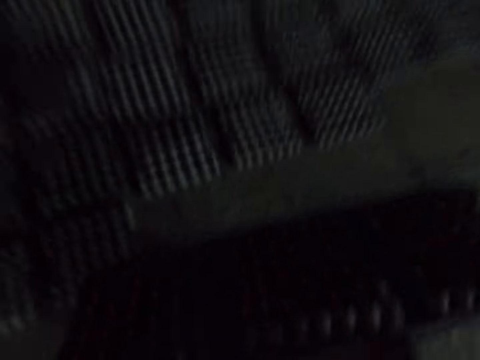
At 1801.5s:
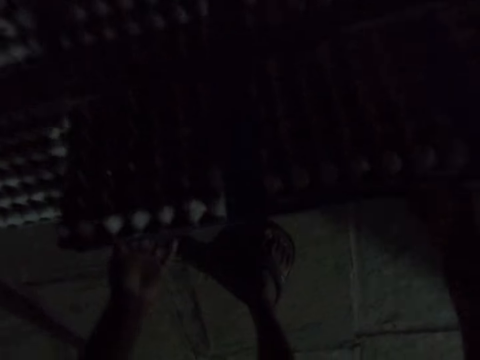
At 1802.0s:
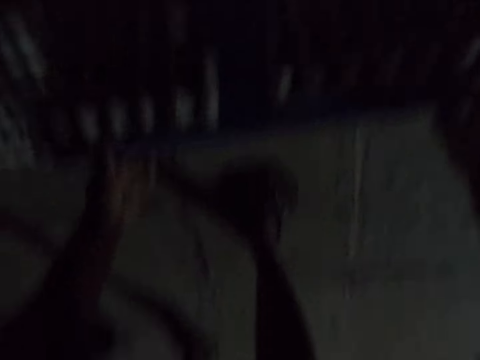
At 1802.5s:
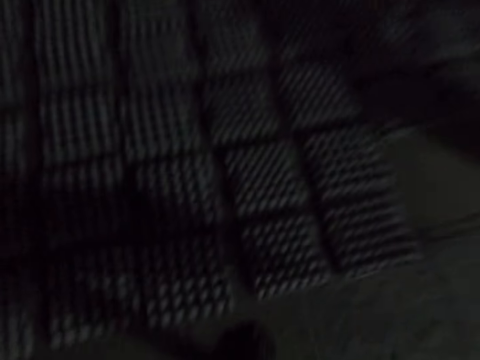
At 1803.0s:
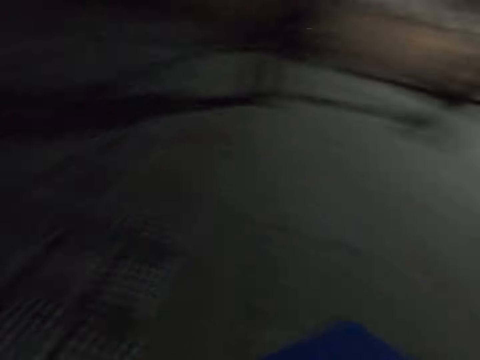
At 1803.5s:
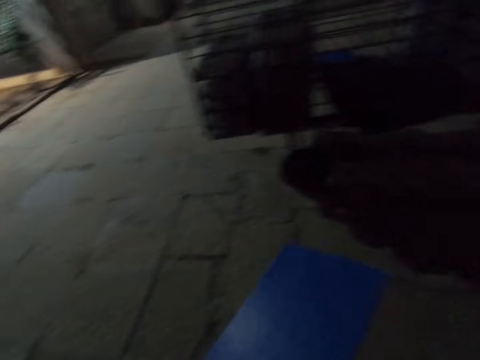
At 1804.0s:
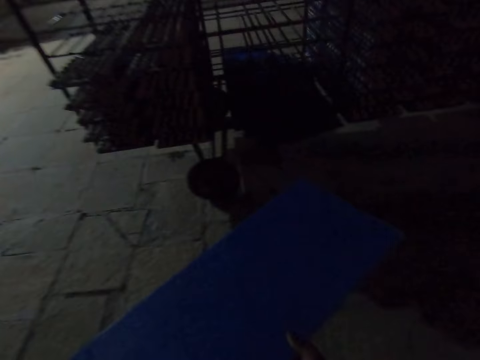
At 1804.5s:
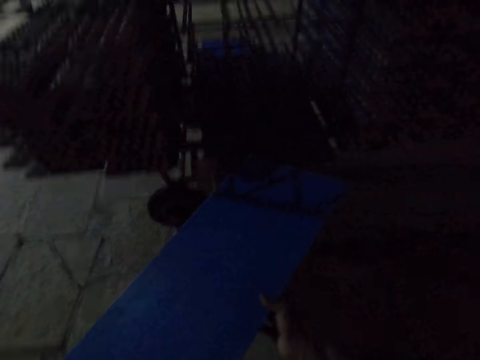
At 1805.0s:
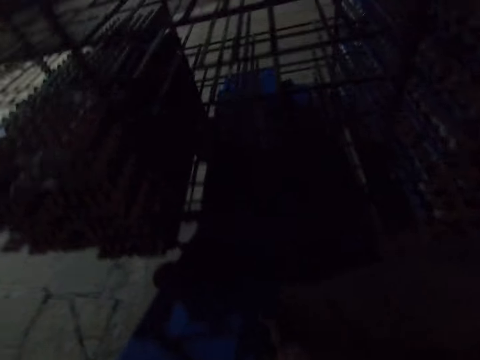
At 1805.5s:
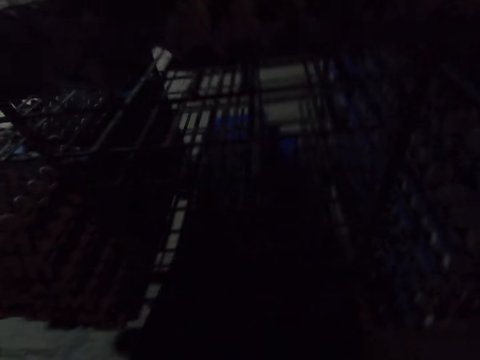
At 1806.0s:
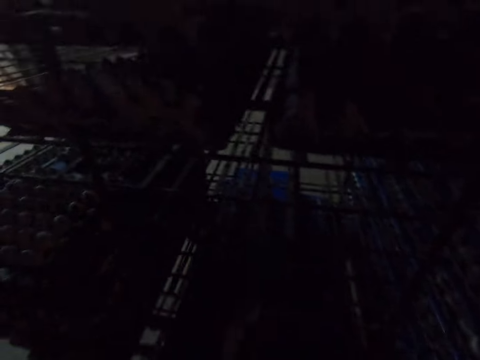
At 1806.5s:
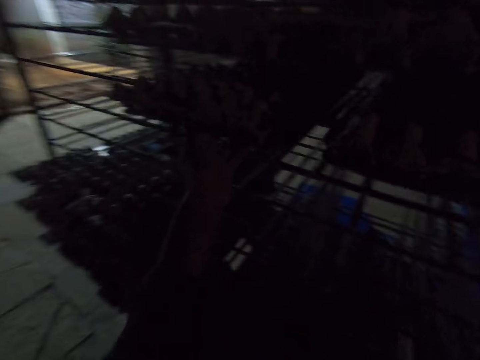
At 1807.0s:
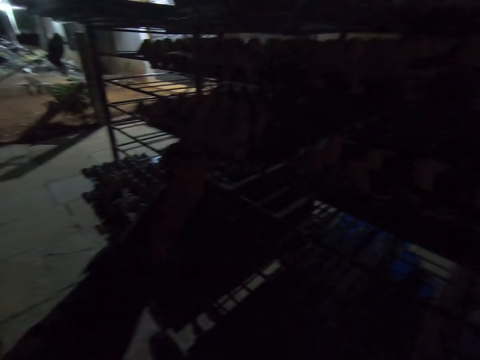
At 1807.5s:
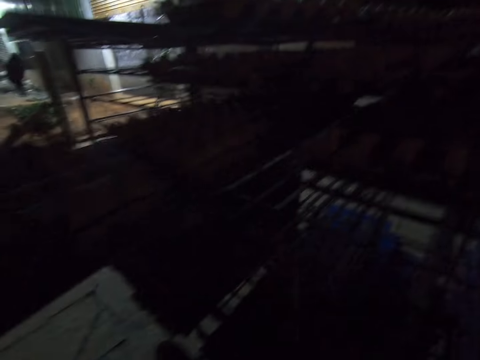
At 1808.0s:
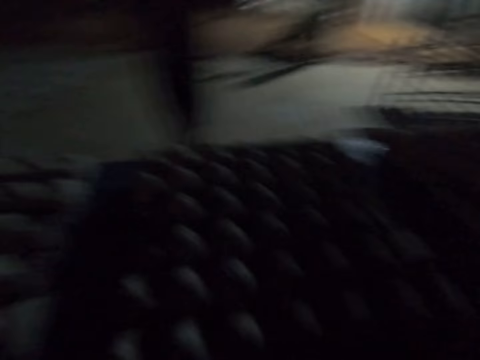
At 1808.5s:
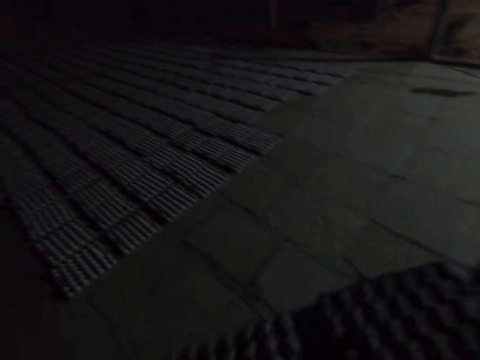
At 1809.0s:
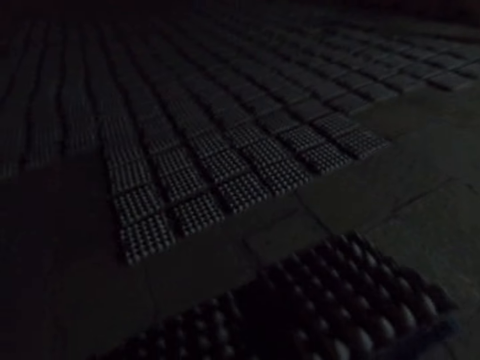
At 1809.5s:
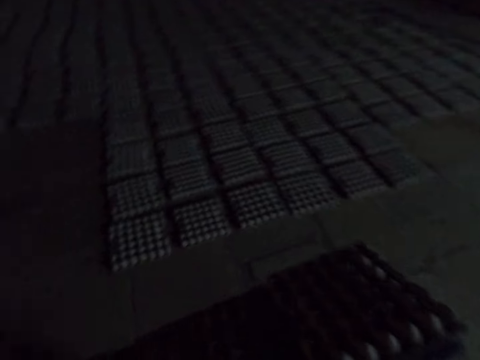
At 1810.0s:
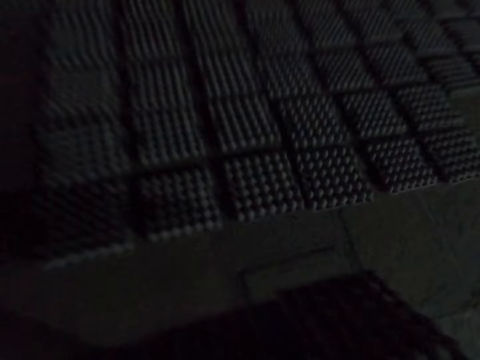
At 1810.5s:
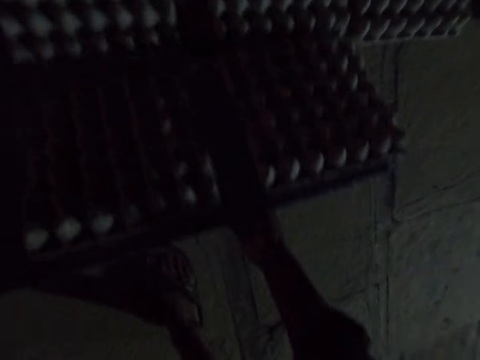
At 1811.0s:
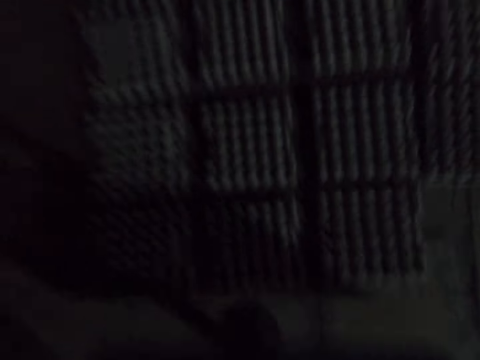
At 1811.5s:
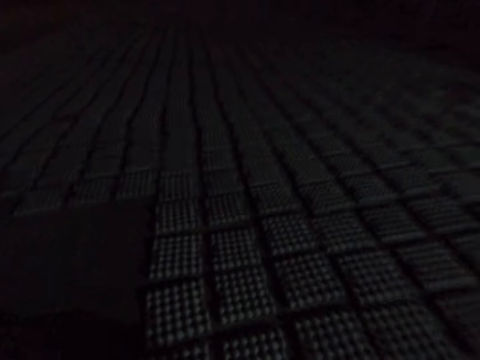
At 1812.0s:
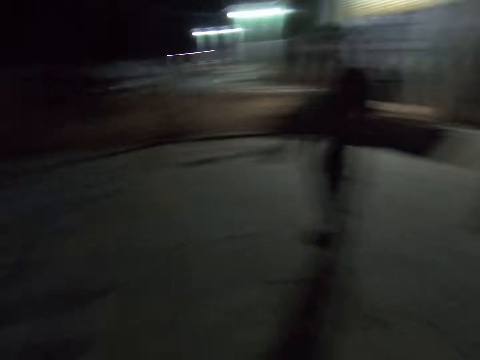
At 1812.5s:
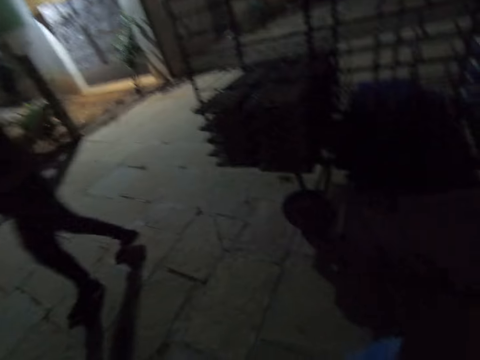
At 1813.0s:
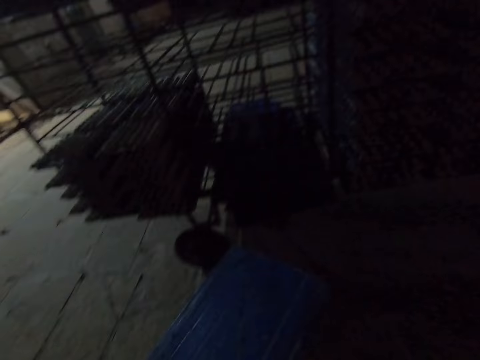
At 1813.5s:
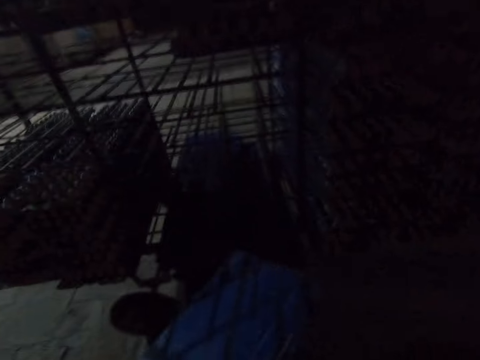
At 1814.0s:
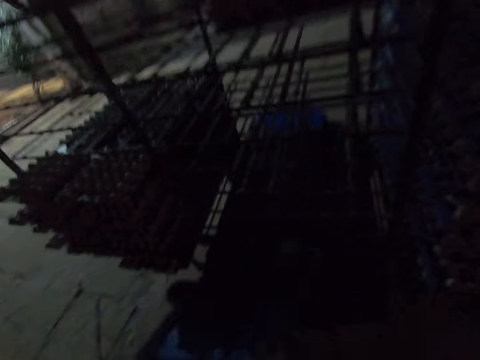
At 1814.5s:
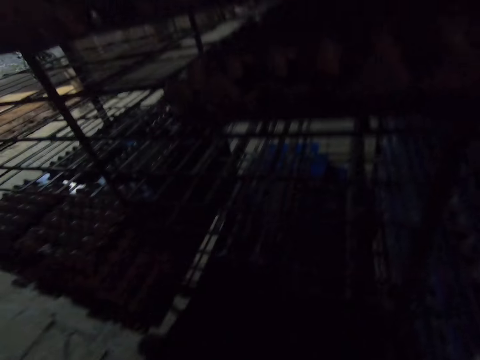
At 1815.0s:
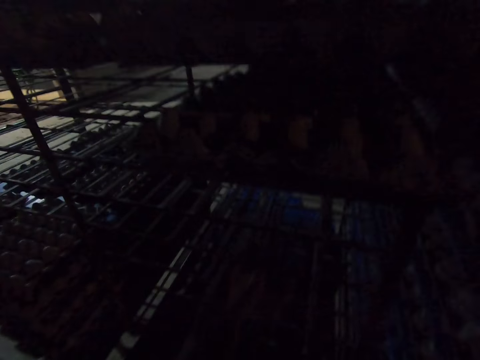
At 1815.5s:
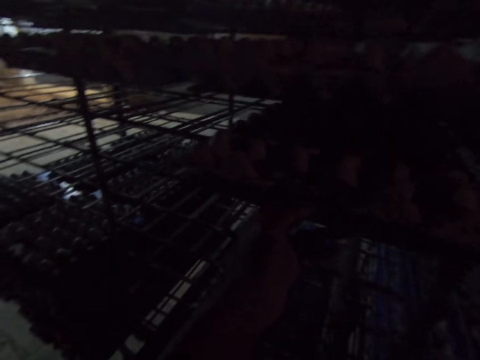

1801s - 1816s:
The camera wearer puts the egg crates down. A man walks around. The camera wearer walks around and looks around. The man talks to the camera wearer. The camera wearer puts the egg crate carrier in the trolley. The man talks to the camera wearer. The camera wearer picks up the egg crate carrier. They look around and walk around. The man walks around. The camera wearer talks to the man. They put the egg crates down. They walk around, talk to the man, and look around. The man carries egg trays. The camera wearer puts the egg crate carrier in the trolley.

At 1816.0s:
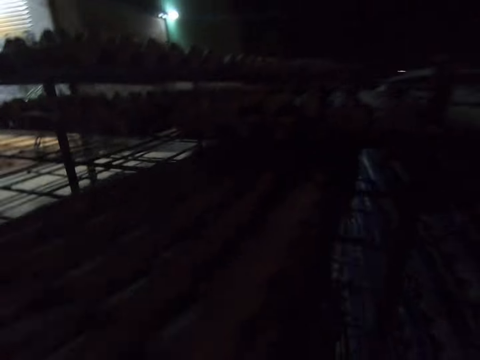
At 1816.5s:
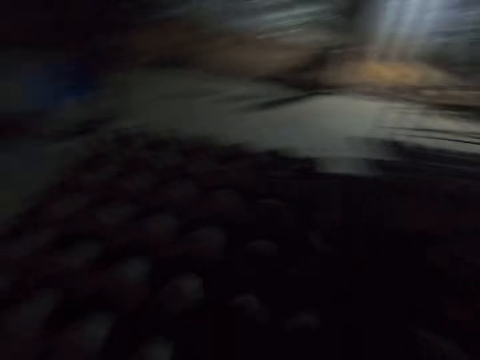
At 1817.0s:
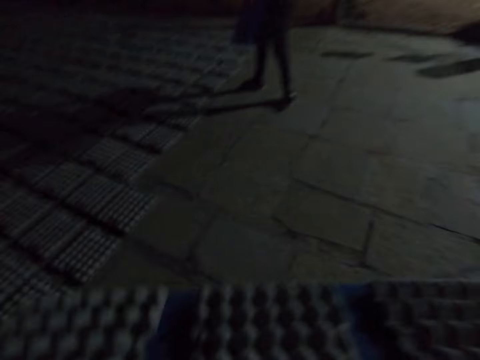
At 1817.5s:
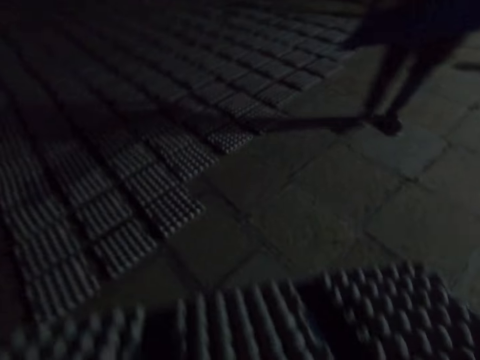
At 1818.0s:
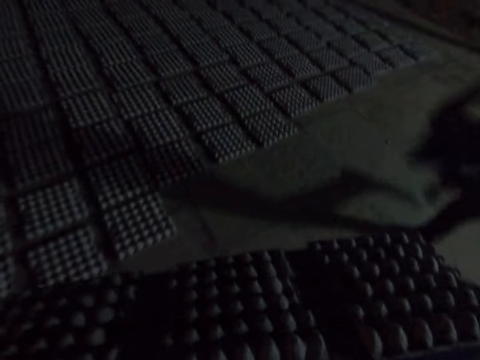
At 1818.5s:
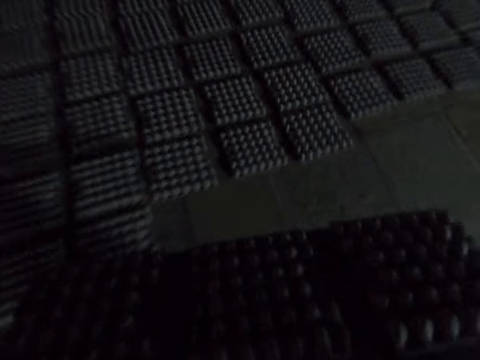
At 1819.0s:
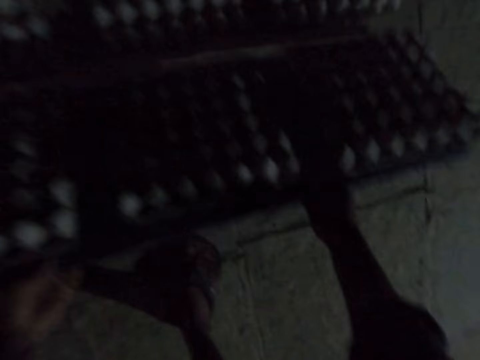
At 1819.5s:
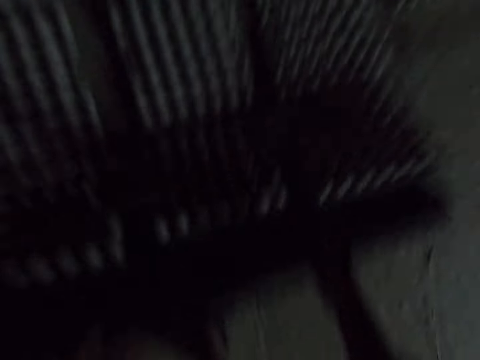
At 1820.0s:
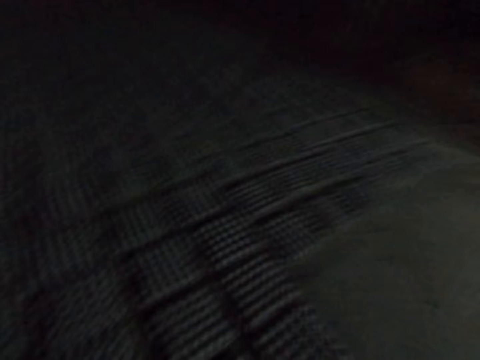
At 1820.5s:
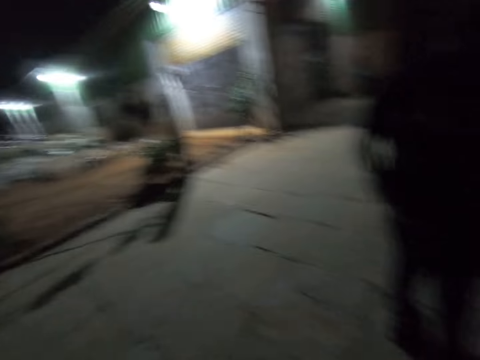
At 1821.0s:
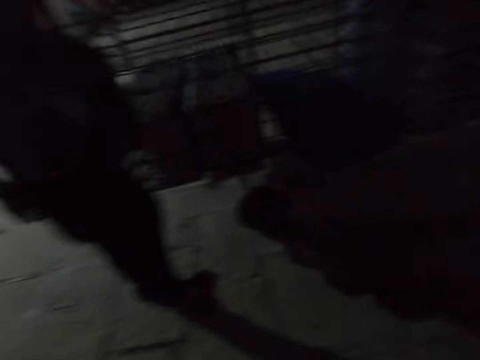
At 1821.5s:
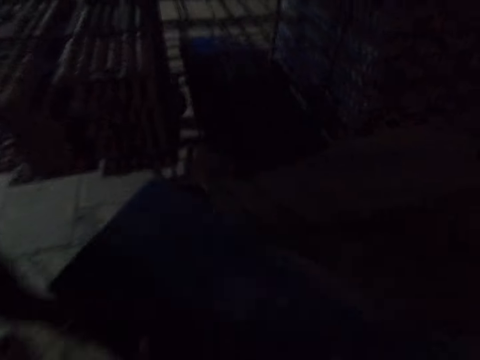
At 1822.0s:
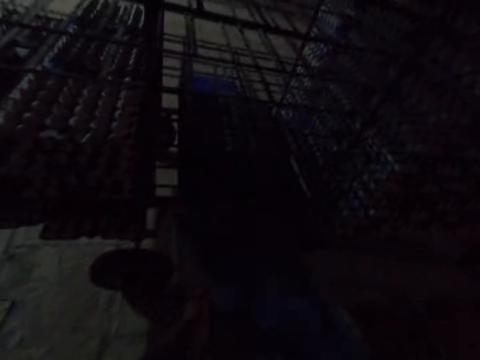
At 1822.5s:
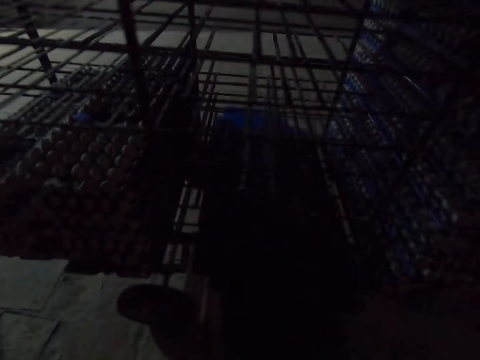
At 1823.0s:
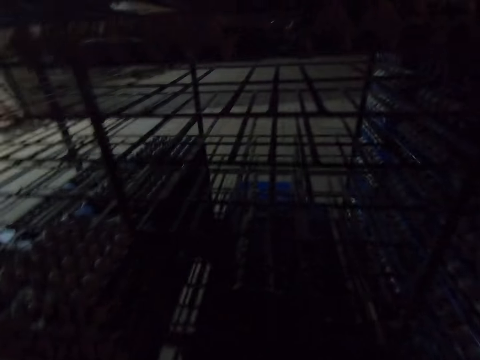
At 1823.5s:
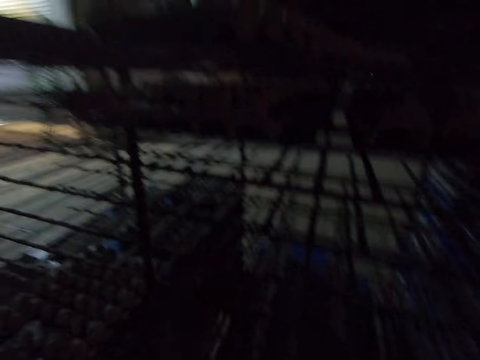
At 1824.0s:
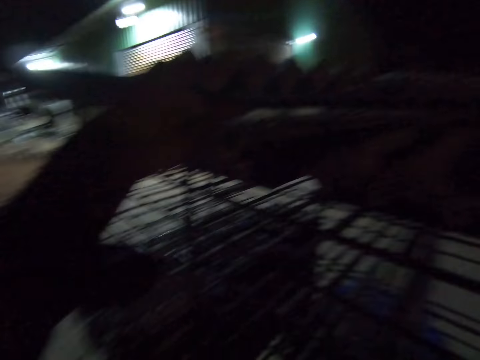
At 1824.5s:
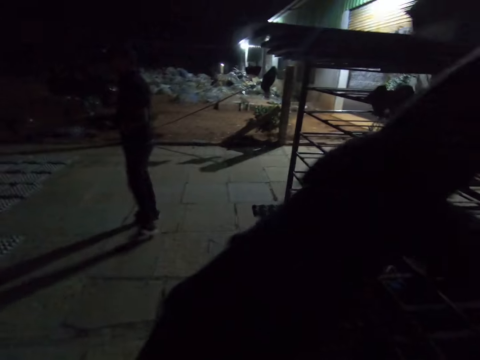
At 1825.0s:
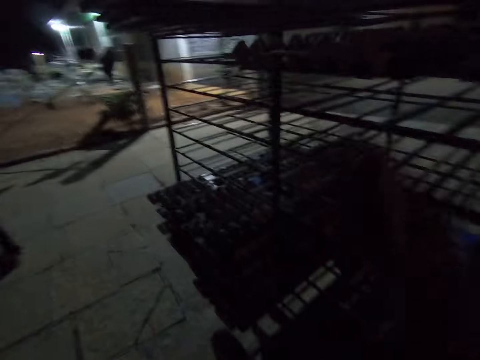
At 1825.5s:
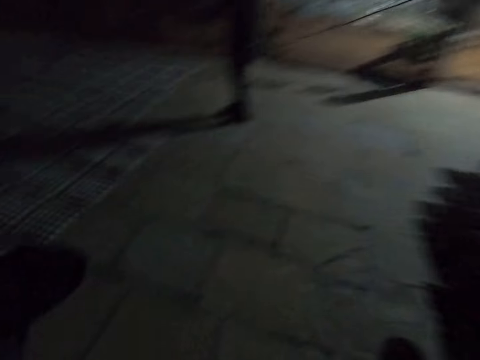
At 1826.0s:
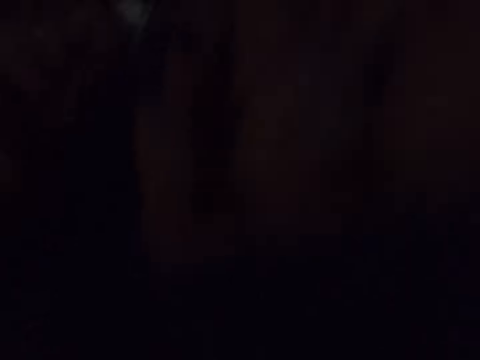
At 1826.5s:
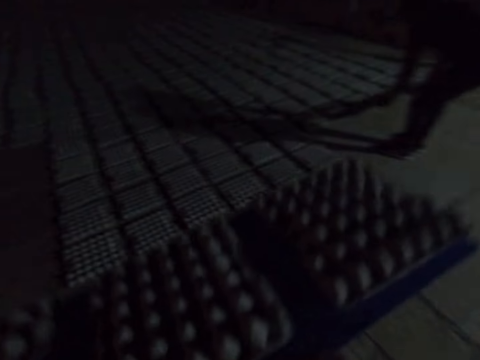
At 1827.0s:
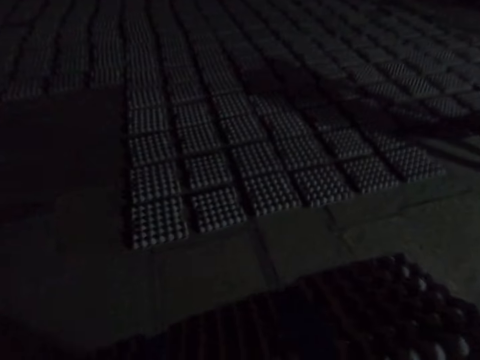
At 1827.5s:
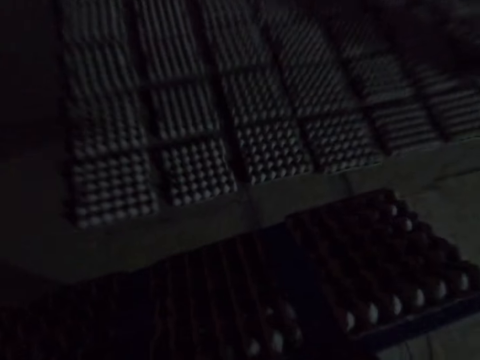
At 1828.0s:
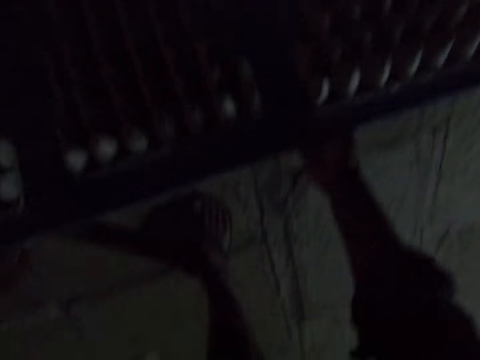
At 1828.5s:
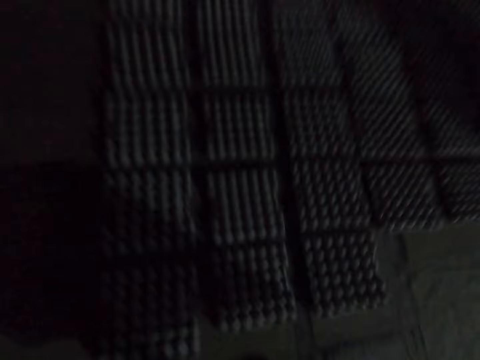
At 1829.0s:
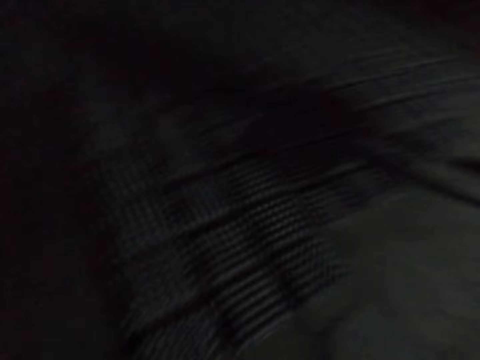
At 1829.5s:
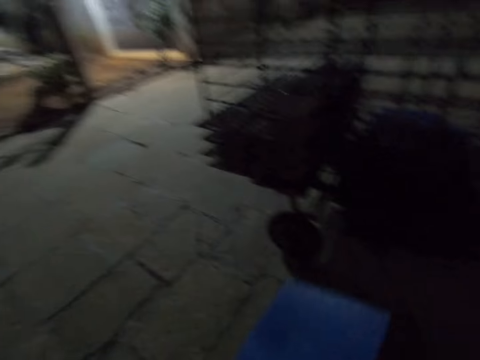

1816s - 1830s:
The camera wearer picks up the egg crate carrier. A man talks to the camera wearer. The camera wearer walks around and looks around. The man walks around. The camera wearer talks to the man. The man talks to the camera wearer. The camera wearer puts the egg crates down. They walk around, look around, and talk to the man. The man grabs egg trays. The camera wearer talks to the man and puts the egg crate carrier in the trolley. They pick up the egg crate carrier. The man walks around. The camera wearer walks around, looks around, and talks to the man. The man drops the egg trays. The camera wearer puts the egg crates down. The man walks around. The camera wearer walks and looks around.
